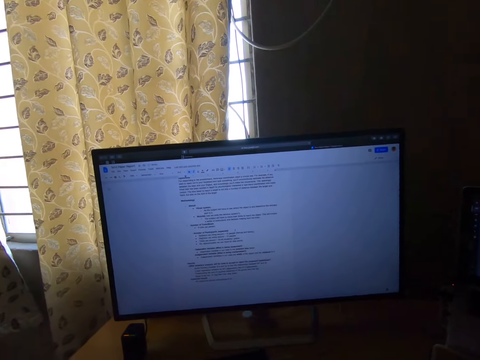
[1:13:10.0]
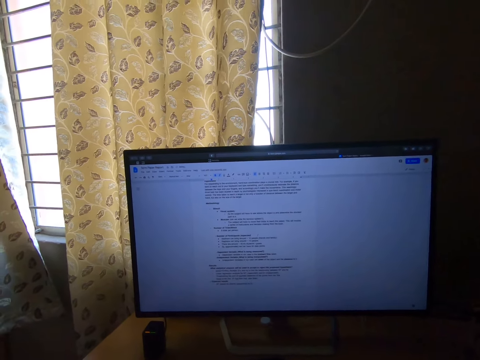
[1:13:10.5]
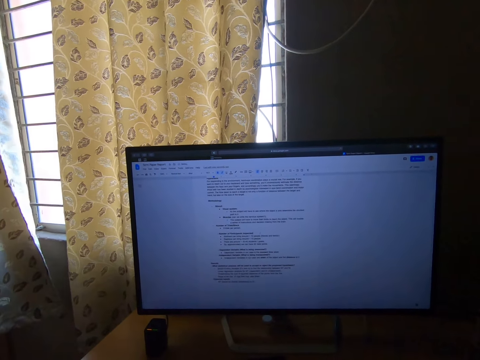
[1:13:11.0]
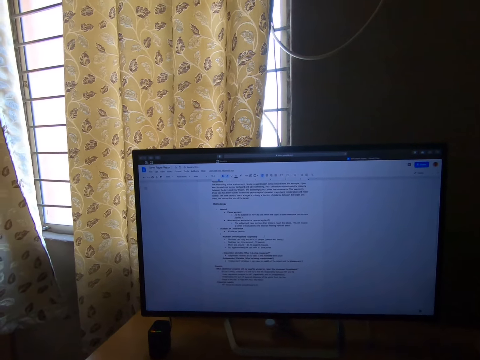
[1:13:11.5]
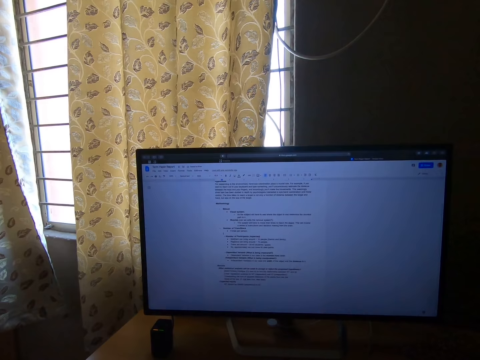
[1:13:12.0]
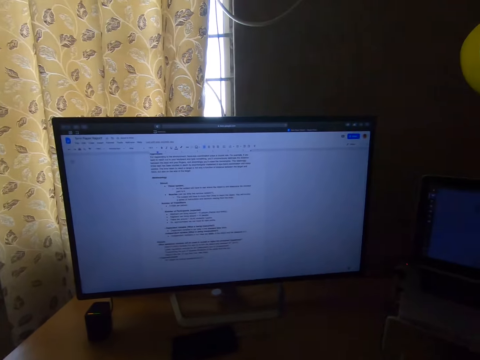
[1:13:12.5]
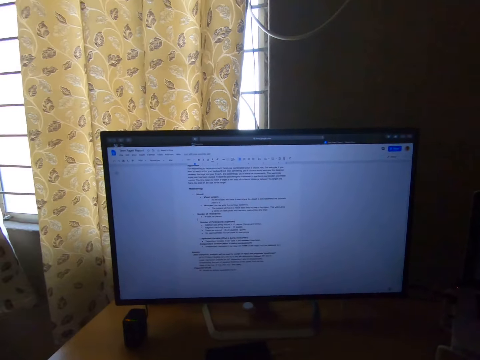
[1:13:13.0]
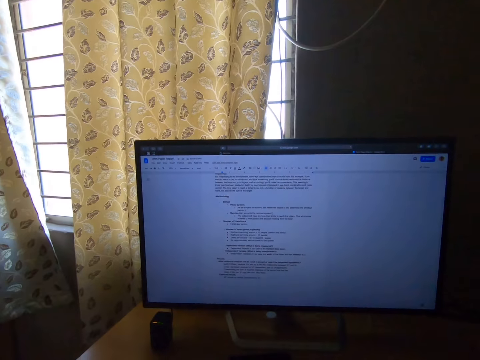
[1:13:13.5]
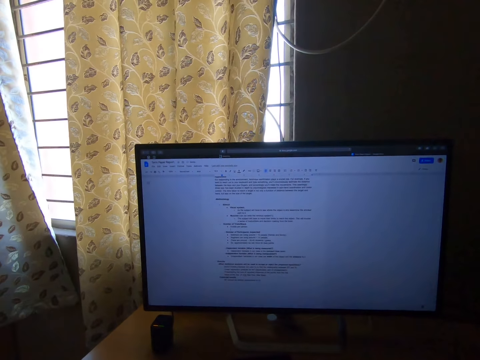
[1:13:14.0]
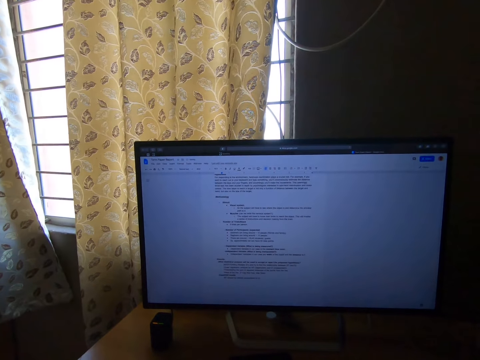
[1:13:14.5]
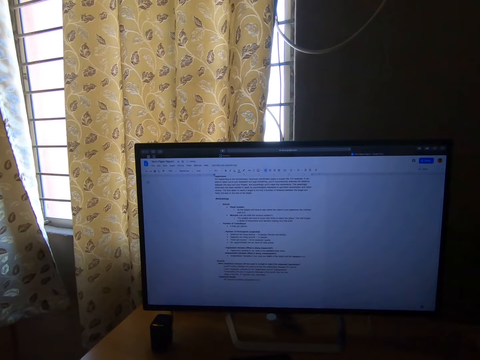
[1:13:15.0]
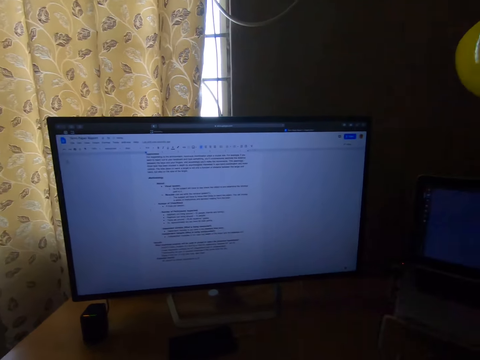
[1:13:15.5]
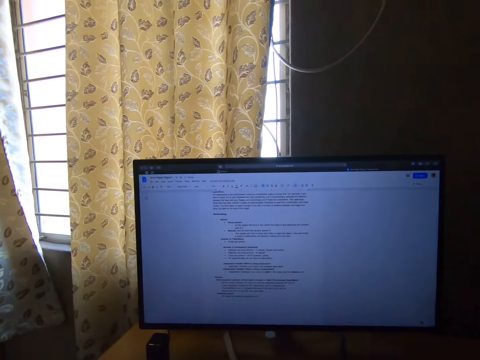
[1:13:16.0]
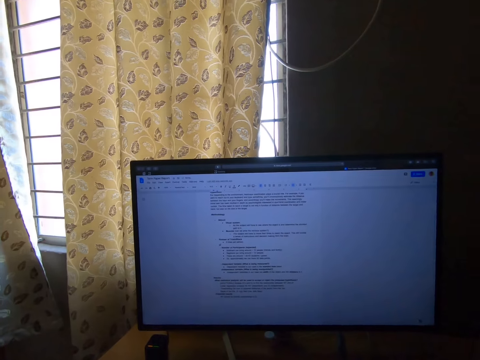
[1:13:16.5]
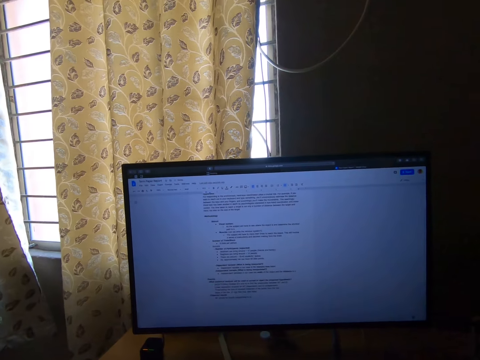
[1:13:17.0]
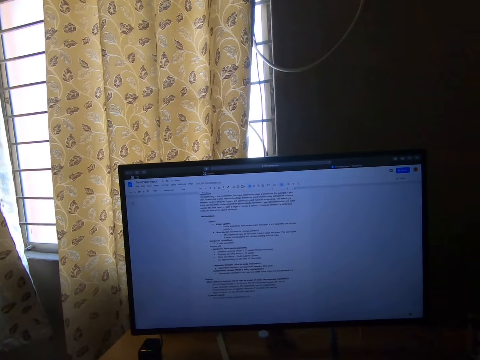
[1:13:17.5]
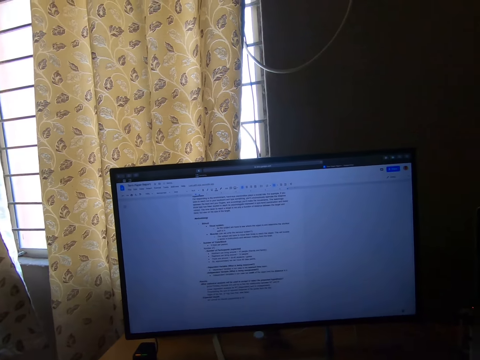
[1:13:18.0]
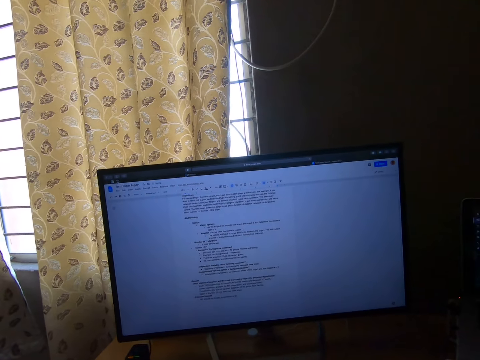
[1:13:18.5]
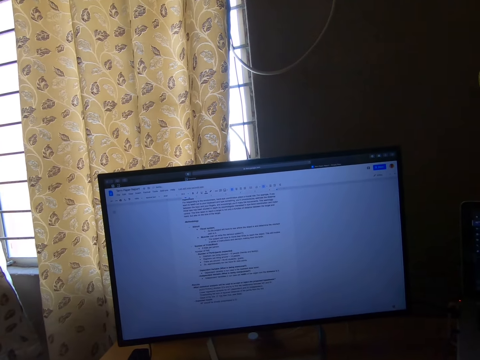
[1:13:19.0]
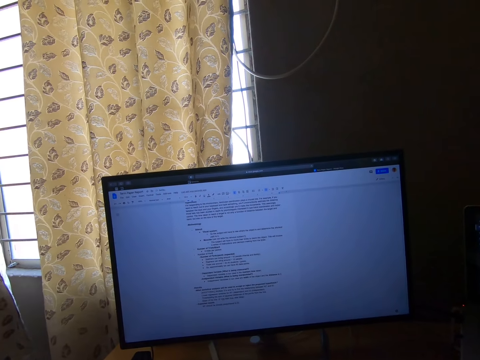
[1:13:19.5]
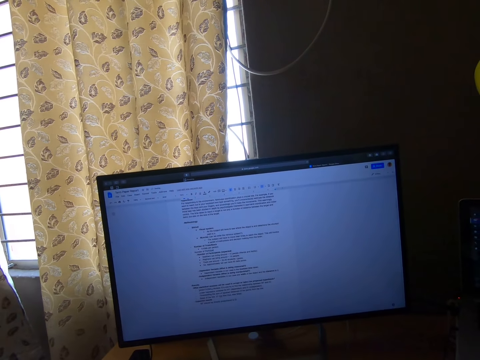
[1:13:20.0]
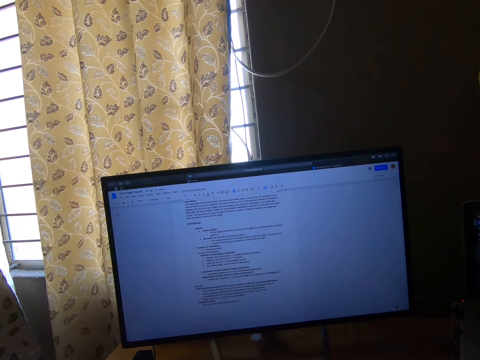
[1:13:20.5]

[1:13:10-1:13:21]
The camera wearer types the words in the computer.

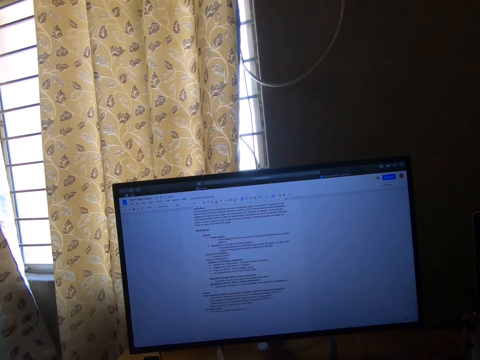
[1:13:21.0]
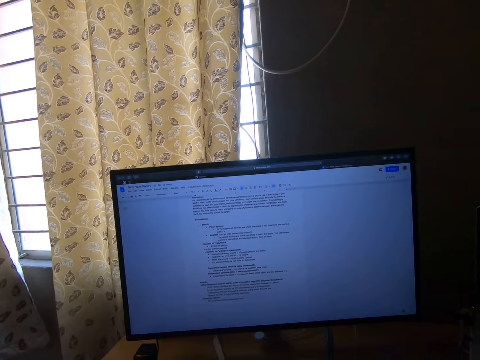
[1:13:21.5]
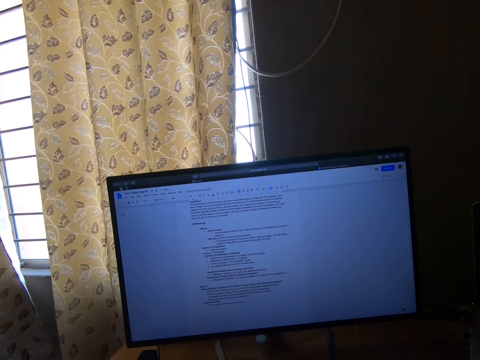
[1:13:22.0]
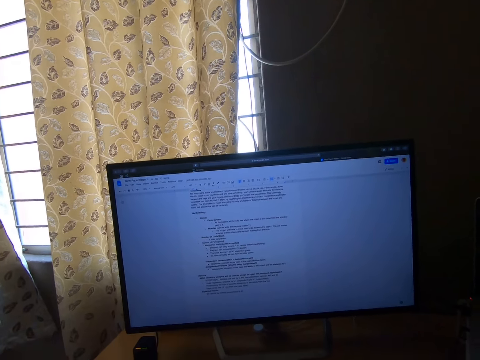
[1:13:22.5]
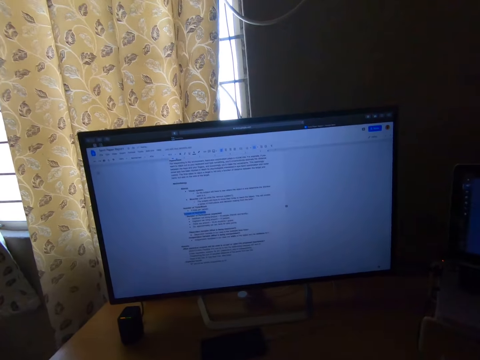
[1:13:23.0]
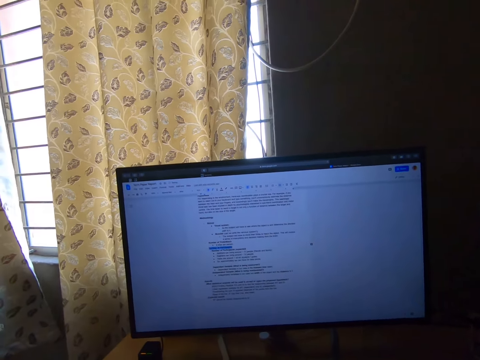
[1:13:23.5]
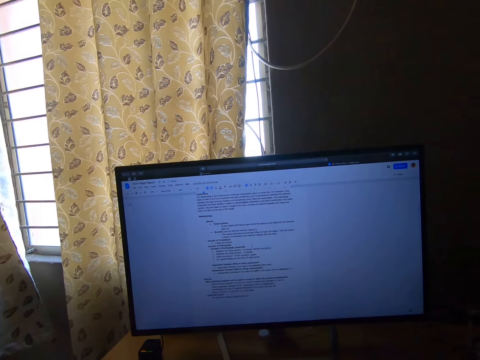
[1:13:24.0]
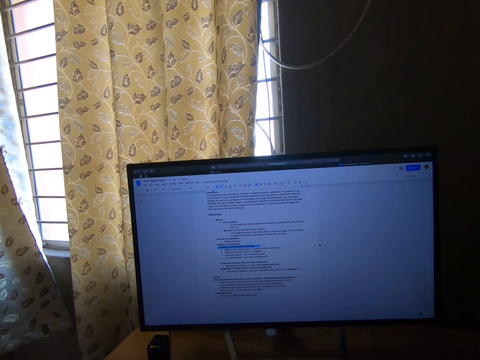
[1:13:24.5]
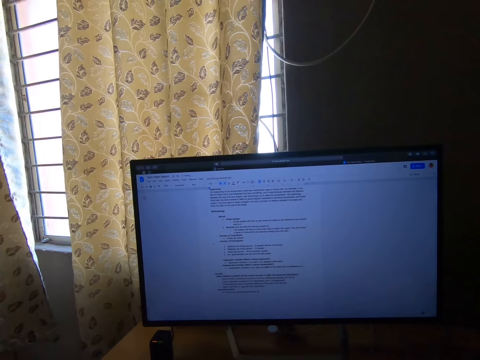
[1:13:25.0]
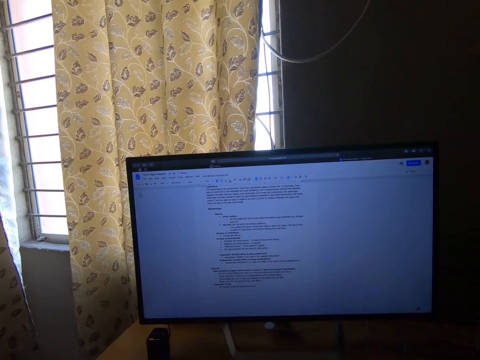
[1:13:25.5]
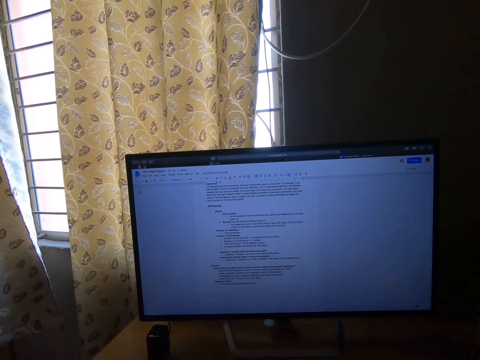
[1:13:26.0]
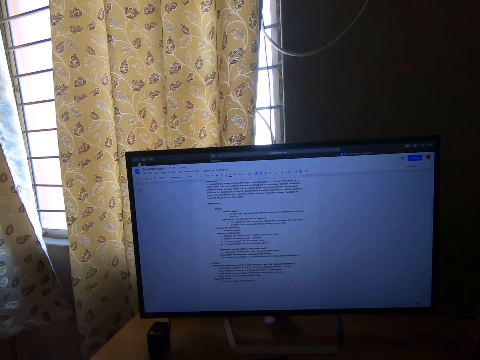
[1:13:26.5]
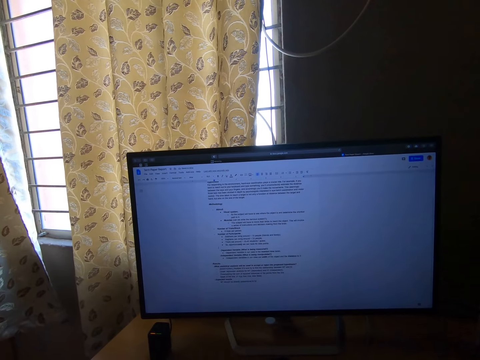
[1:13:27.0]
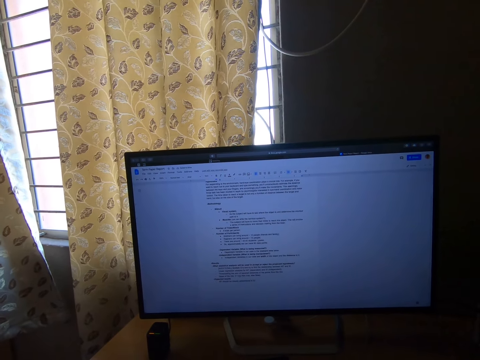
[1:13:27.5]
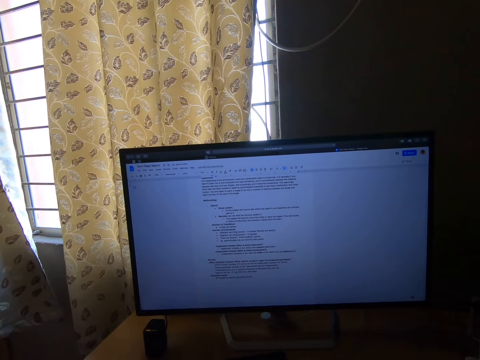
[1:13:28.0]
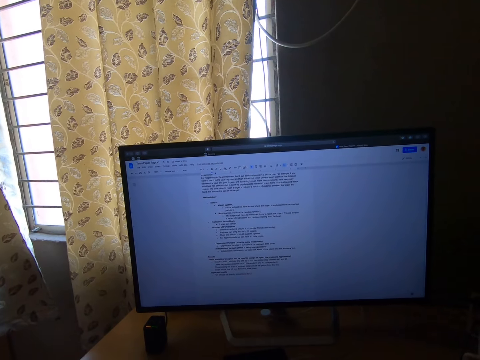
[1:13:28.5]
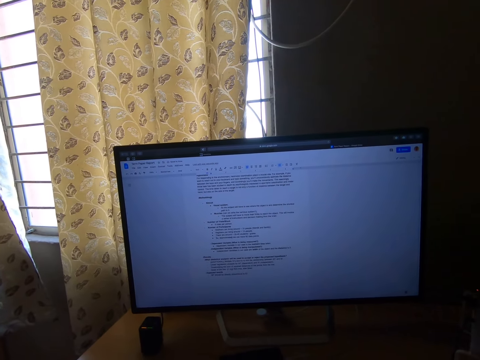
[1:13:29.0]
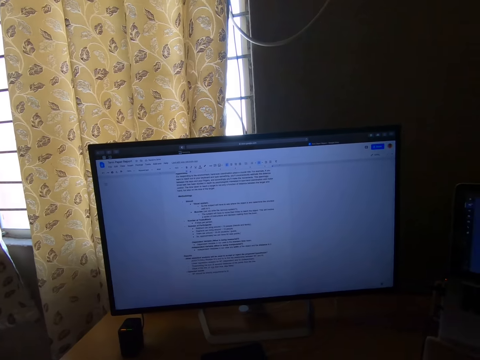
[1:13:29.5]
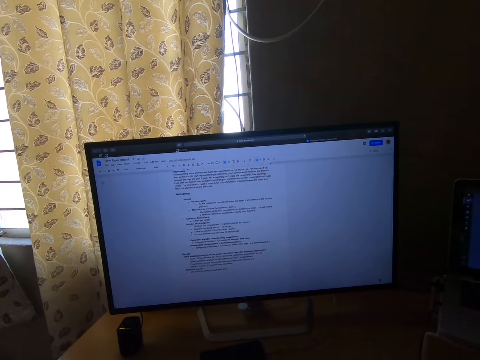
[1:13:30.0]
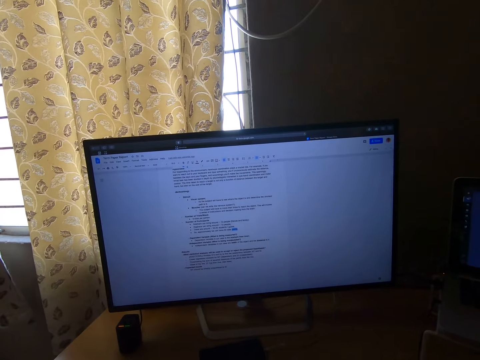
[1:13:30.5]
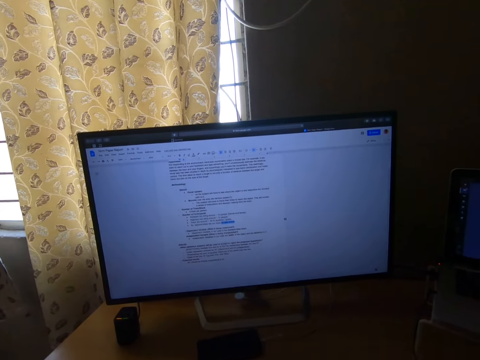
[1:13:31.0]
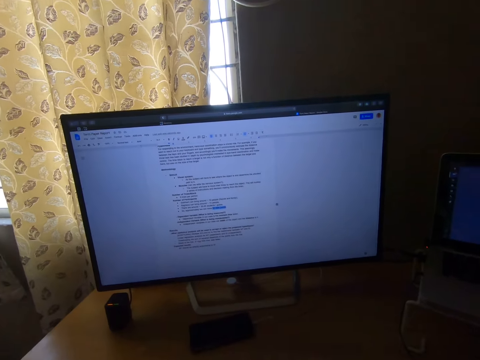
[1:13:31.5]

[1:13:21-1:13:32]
The camera wearer scrolls the computer. They read the notes in the laptop.

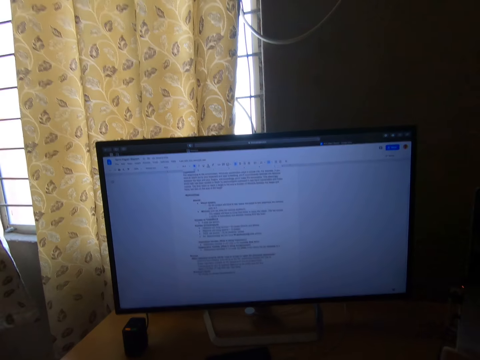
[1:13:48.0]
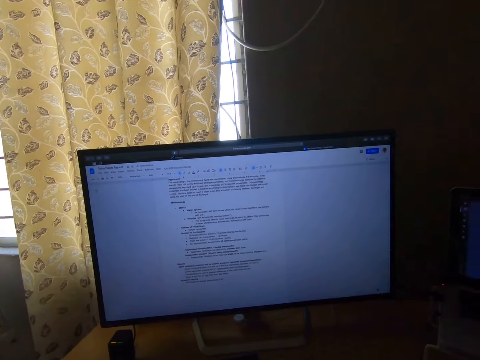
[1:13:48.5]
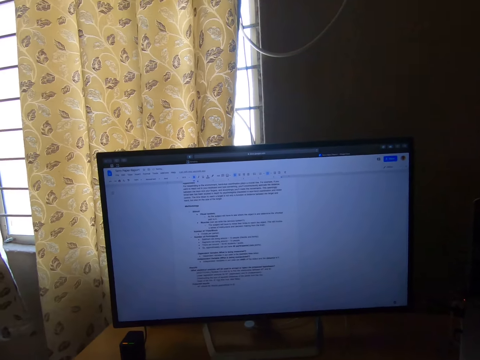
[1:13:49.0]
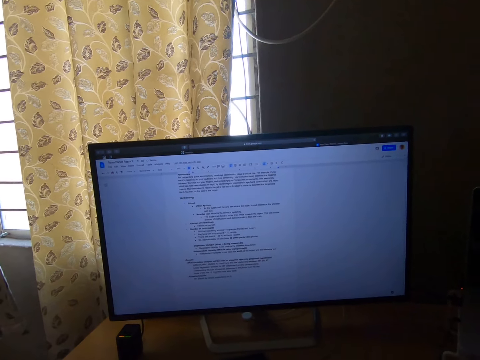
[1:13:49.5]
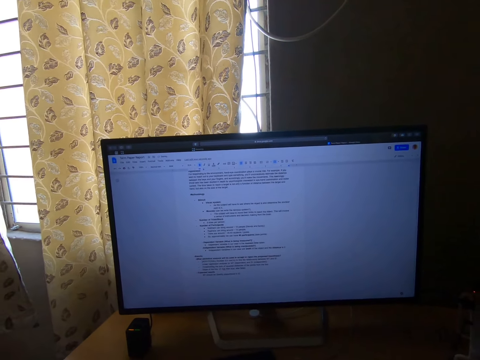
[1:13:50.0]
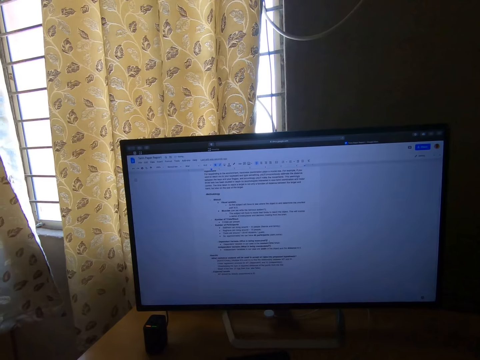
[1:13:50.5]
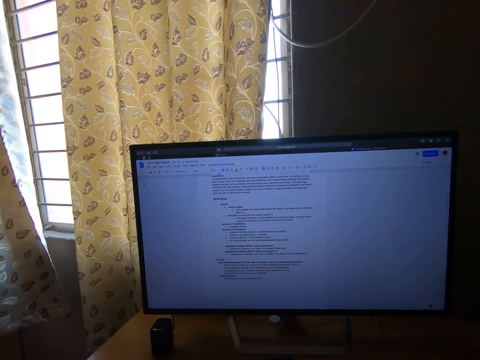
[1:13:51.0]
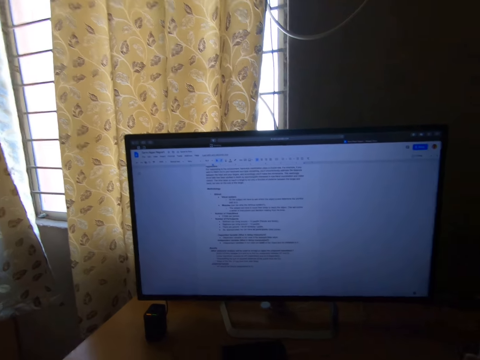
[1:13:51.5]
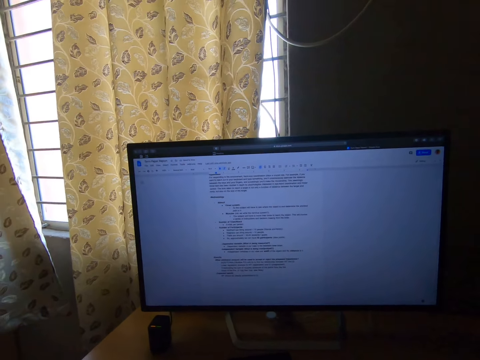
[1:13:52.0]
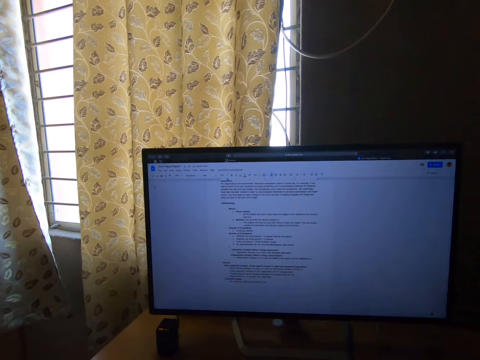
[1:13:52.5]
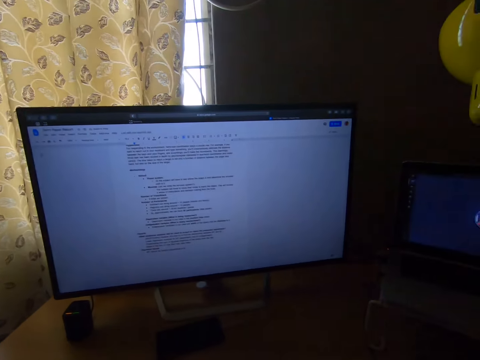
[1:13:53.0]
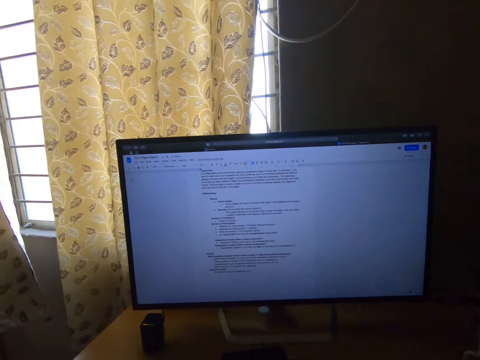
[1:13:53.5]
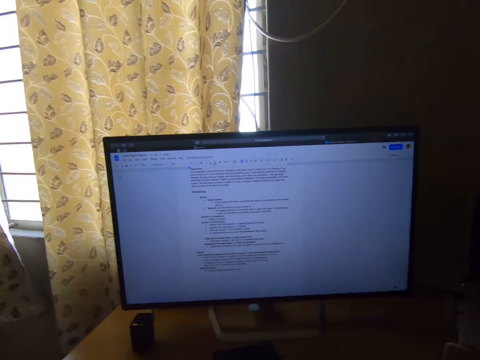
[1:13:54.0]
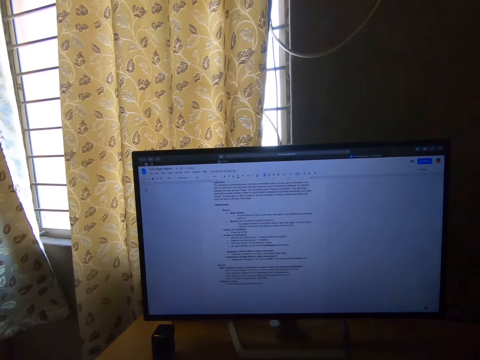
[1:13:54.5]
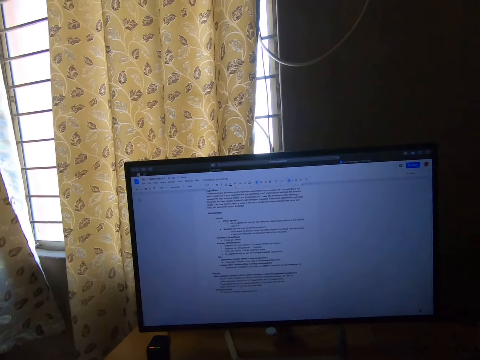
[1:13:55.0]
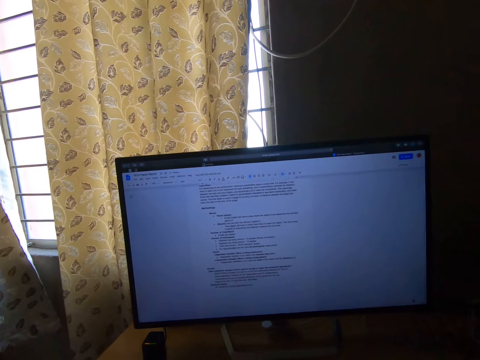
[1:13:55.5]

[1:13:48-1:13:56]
The camera wearer reads the notes in the computer.
